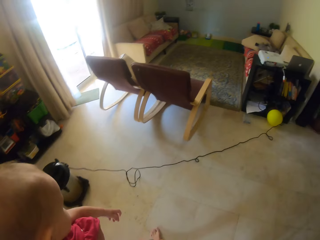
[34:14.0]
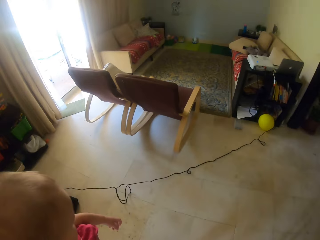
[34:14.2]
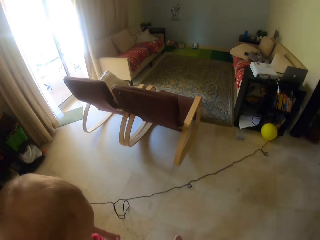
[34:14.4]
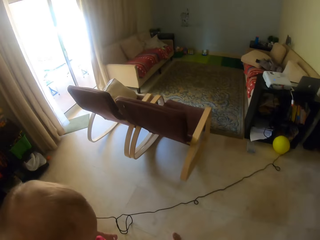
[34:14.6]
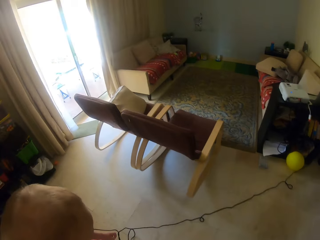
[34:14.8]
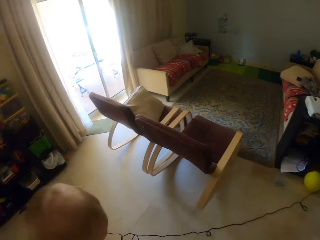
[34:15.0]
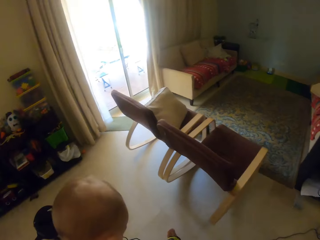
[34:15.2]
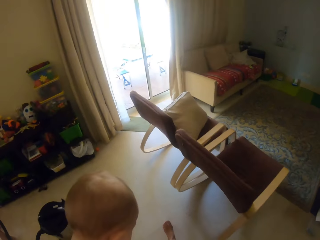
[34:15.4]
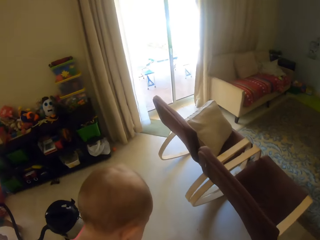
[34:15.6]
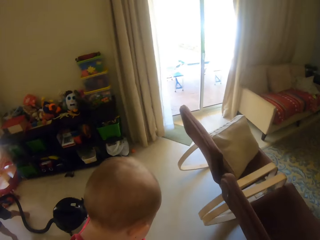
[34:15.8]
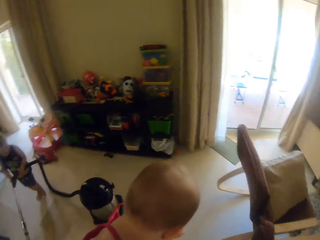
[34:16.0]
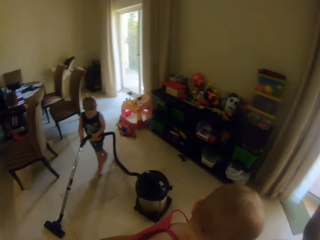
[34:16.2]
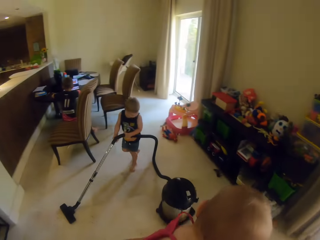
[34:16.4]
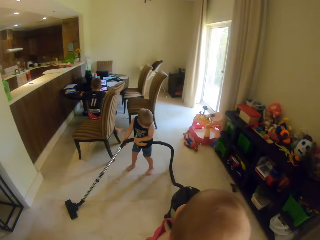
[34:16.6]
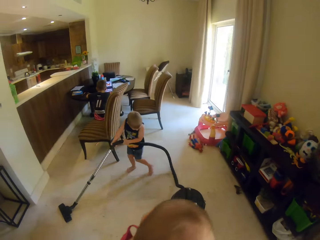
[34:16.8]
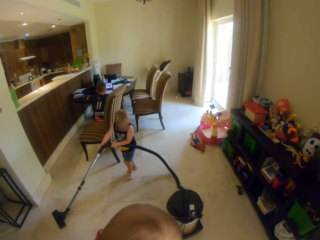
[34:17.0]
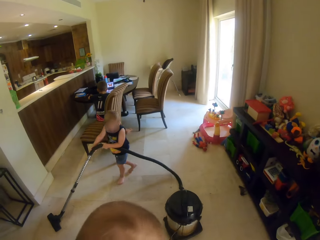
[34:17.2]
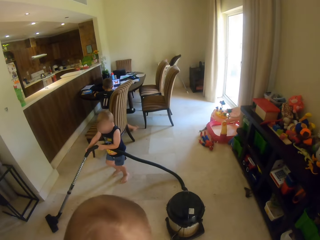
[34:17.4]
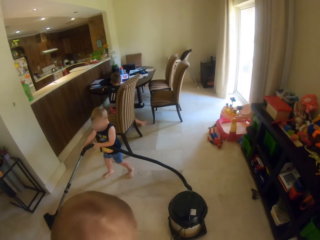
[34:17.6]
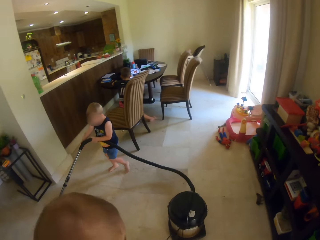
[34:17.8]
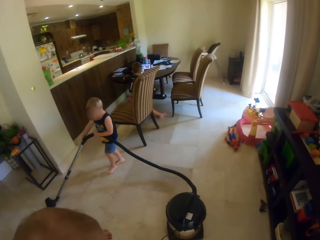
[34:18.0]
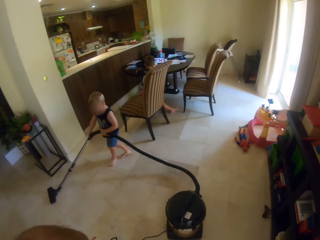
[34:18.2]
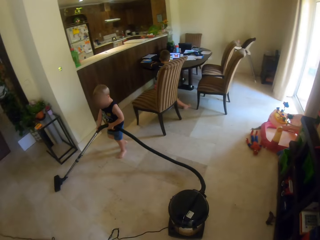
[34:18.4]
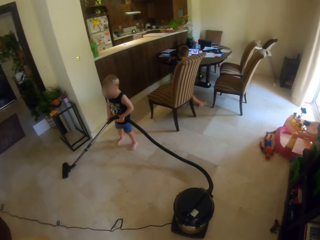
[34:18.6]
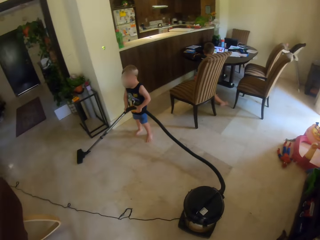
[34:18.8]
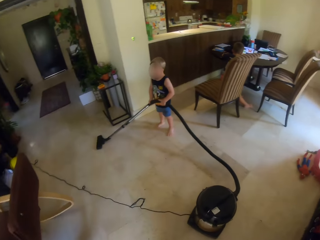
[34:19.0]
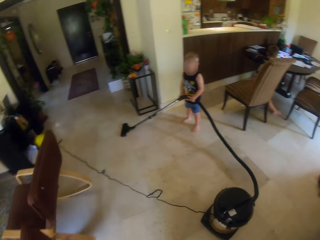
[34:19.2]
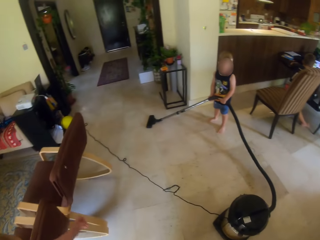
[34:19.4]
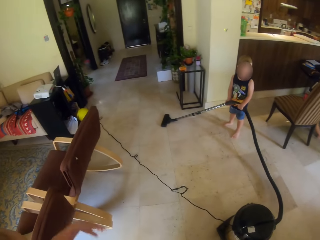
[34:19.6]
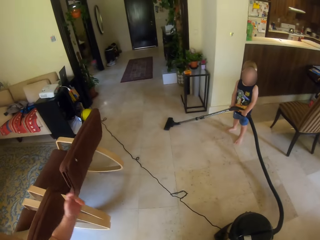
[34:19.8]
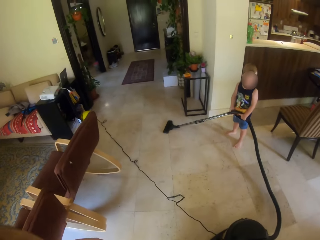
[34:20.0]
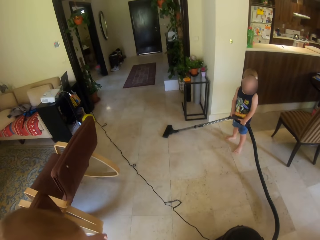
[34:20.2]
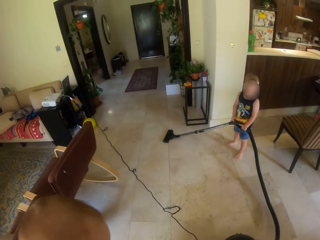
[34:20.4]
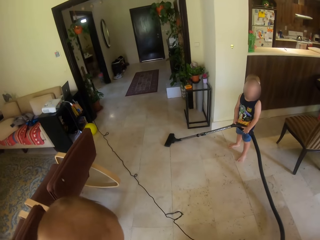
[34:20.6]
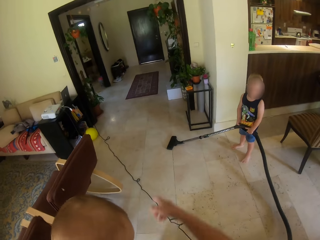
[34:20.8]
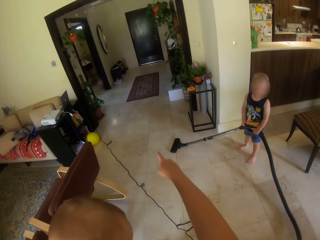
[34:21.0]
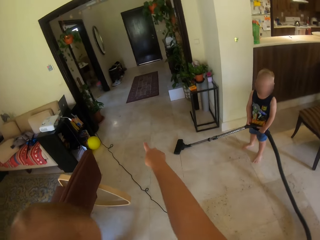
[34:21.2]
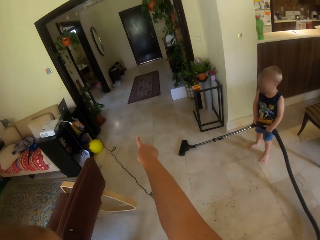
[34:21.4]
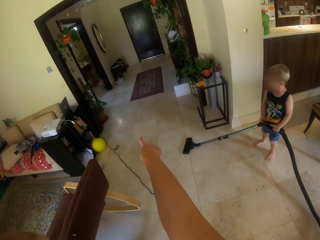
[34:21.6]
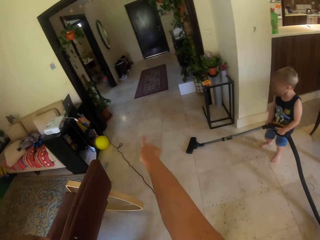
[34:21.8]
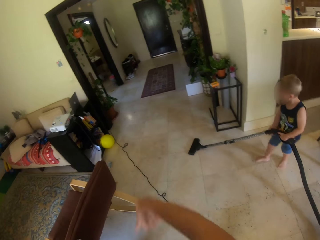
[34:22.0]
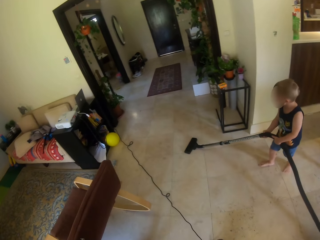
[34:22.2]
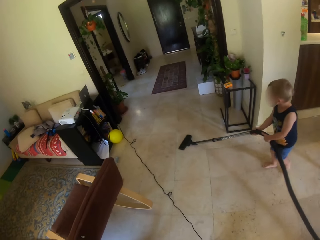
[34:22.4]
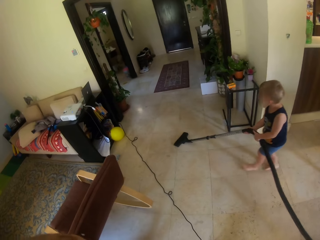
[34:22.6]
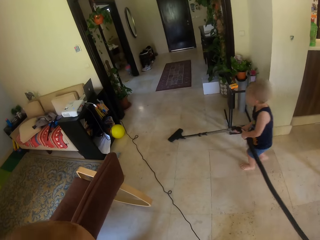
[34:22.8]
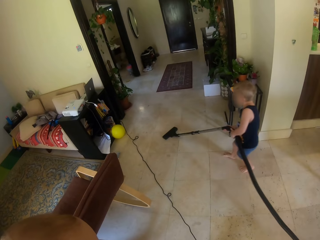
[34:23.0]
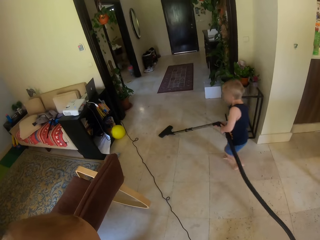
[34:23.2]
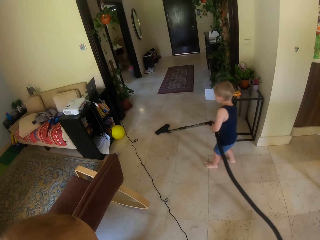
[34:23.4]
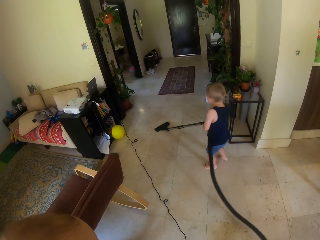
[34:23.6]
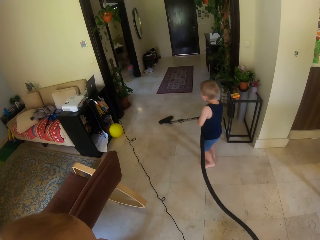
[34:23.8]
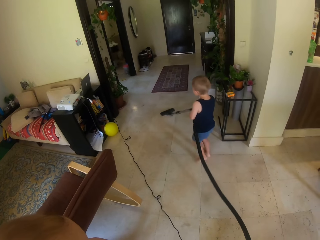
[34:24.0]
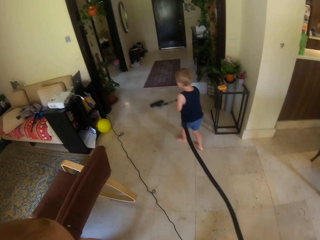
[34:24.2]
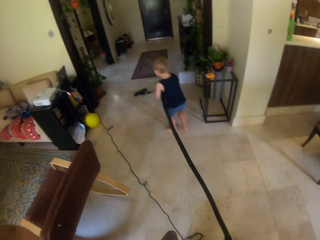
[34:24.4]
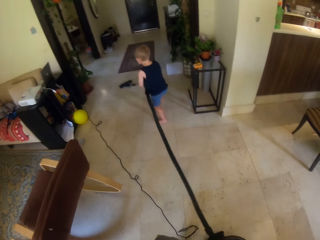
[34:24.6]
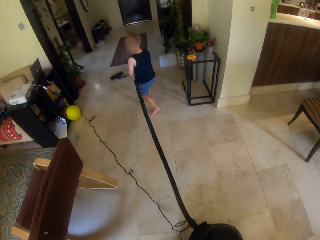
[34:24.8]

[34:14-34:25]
The camera wearer walks towards a chair. They move around the room. A boy cleans the floor. The camera wearer converses with the boy. They lift up the hand. The boy vacuums the floor with the vacuum cleaner in both hands.

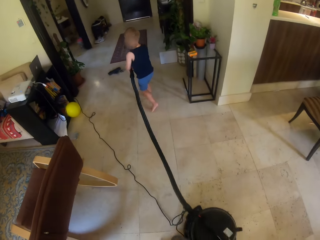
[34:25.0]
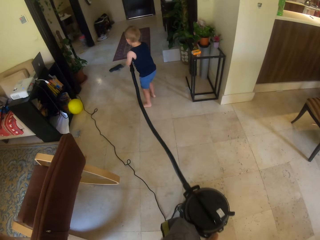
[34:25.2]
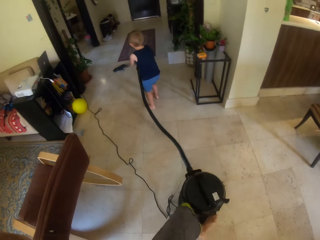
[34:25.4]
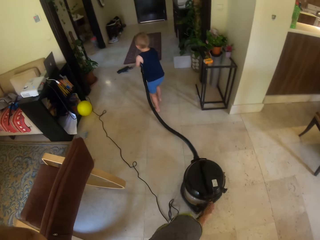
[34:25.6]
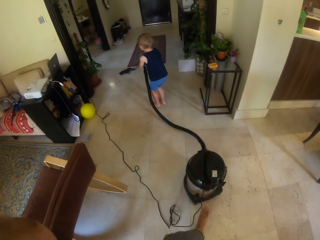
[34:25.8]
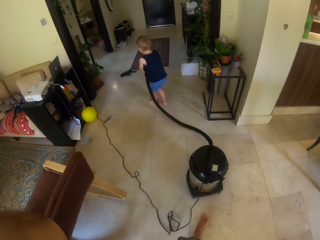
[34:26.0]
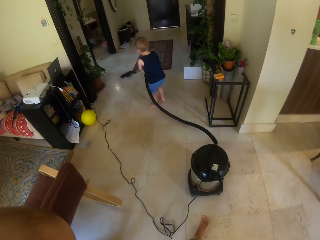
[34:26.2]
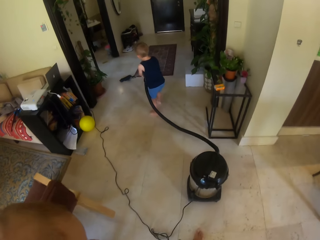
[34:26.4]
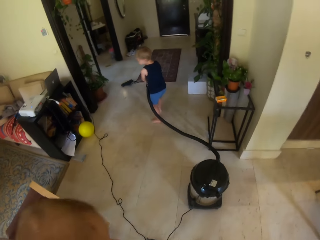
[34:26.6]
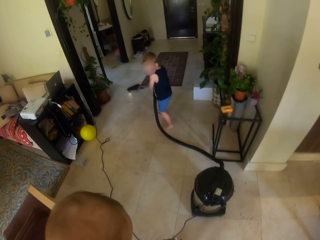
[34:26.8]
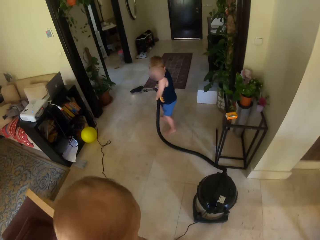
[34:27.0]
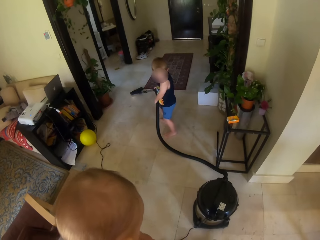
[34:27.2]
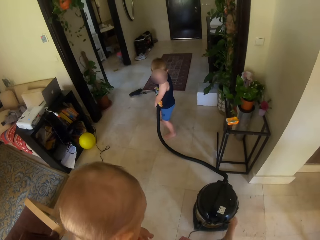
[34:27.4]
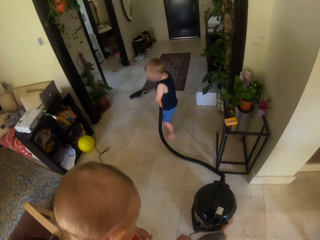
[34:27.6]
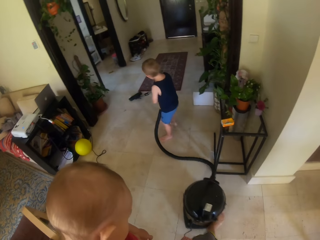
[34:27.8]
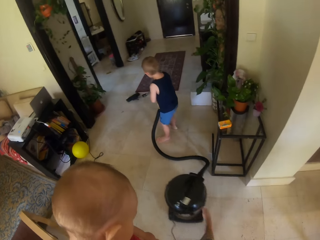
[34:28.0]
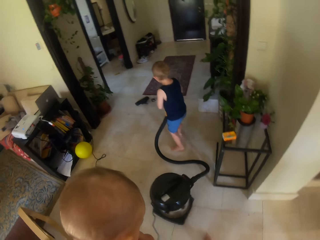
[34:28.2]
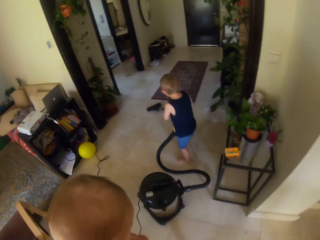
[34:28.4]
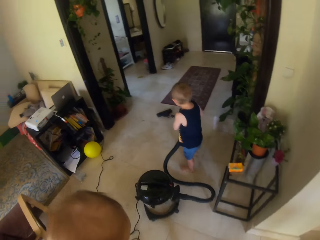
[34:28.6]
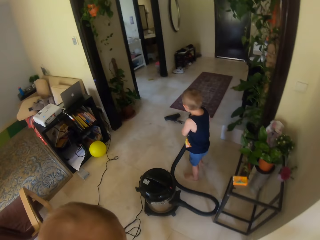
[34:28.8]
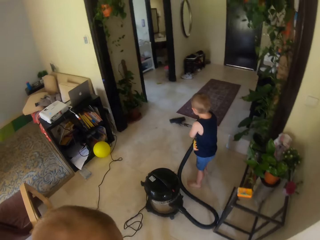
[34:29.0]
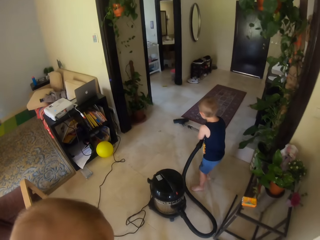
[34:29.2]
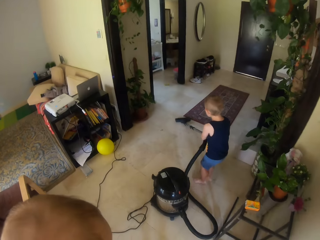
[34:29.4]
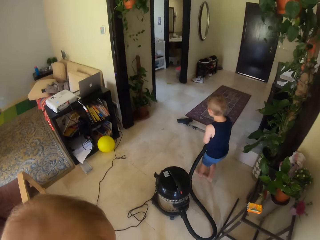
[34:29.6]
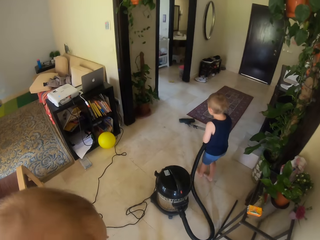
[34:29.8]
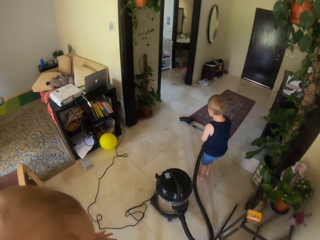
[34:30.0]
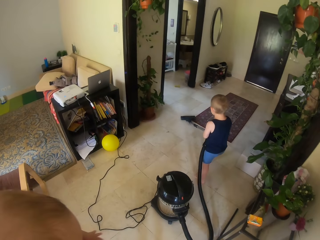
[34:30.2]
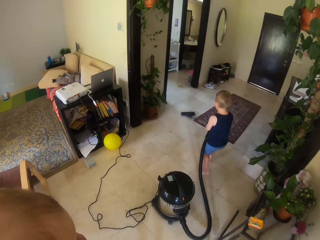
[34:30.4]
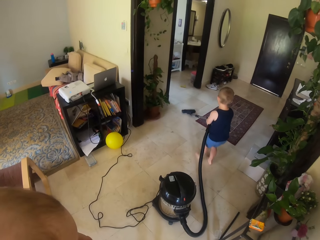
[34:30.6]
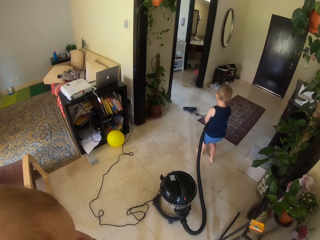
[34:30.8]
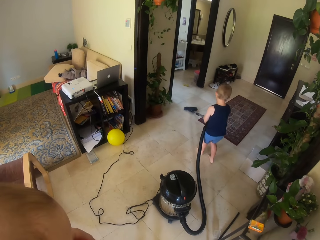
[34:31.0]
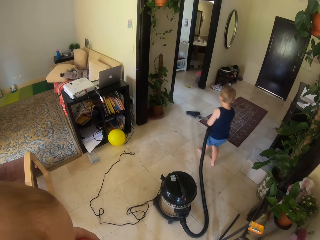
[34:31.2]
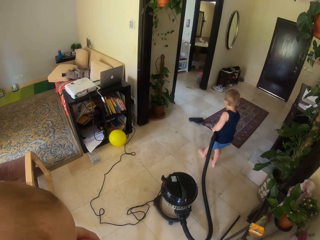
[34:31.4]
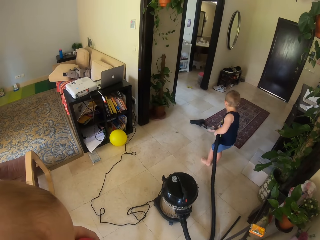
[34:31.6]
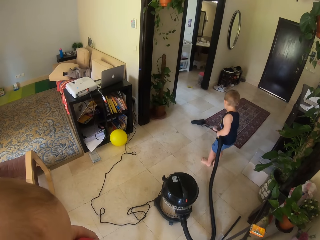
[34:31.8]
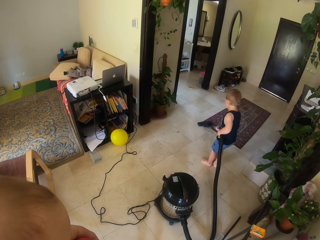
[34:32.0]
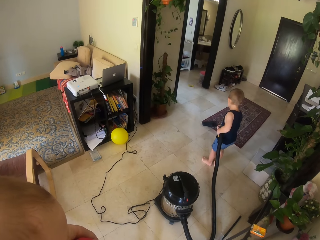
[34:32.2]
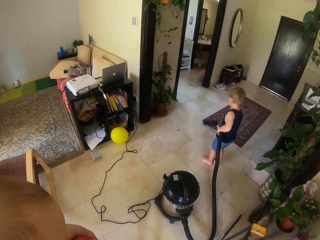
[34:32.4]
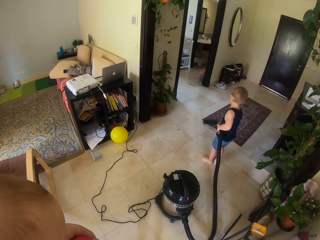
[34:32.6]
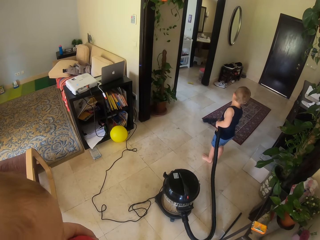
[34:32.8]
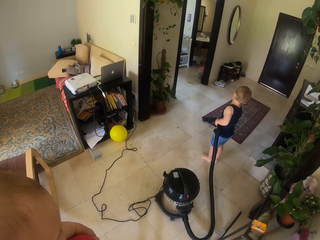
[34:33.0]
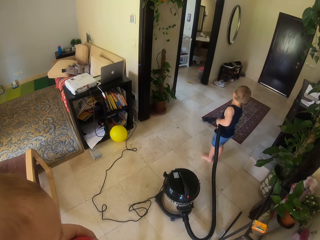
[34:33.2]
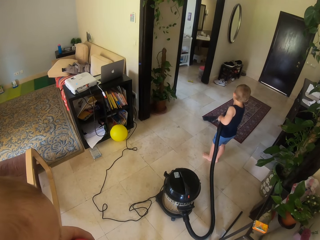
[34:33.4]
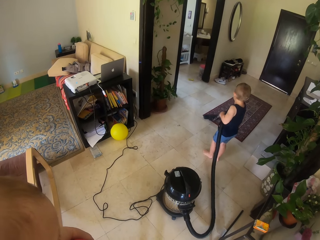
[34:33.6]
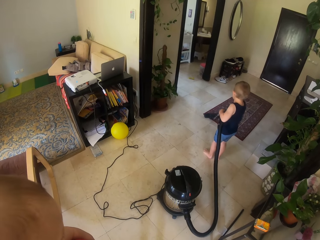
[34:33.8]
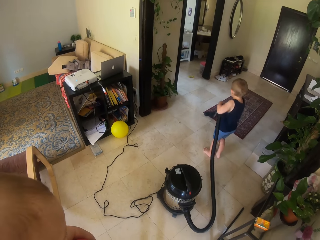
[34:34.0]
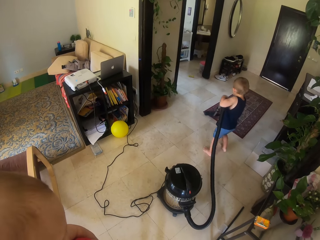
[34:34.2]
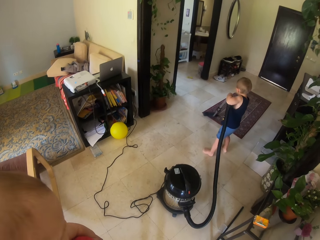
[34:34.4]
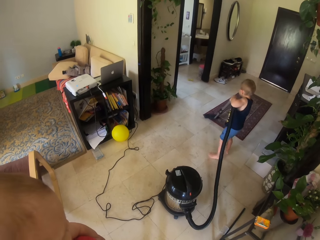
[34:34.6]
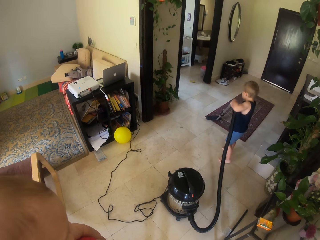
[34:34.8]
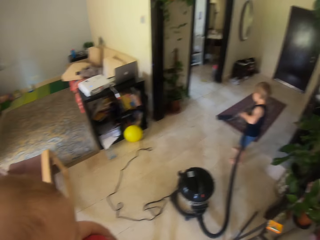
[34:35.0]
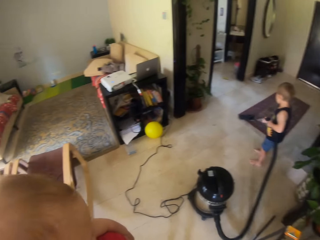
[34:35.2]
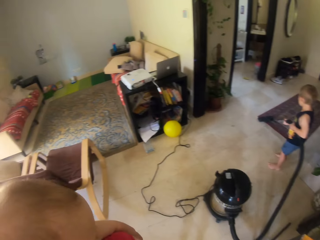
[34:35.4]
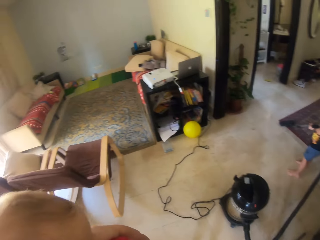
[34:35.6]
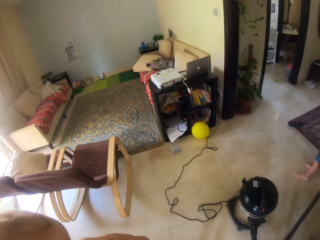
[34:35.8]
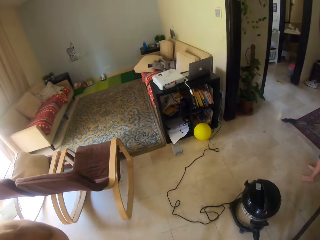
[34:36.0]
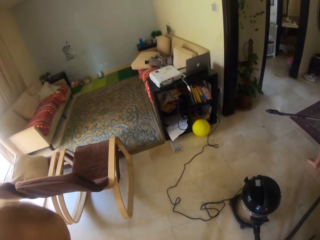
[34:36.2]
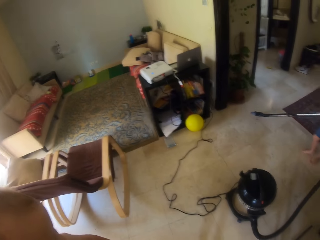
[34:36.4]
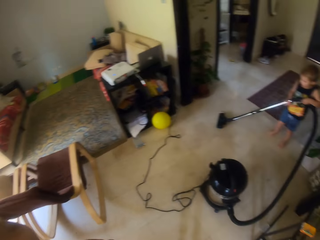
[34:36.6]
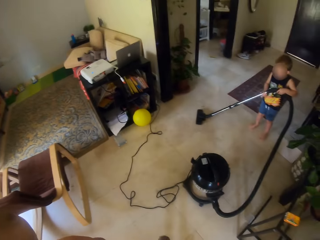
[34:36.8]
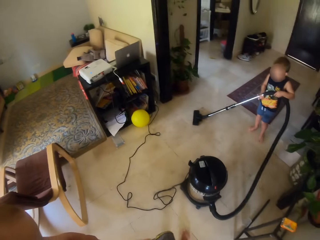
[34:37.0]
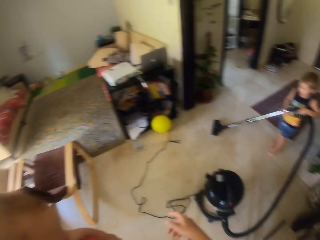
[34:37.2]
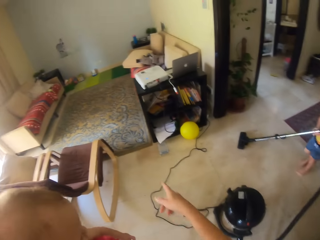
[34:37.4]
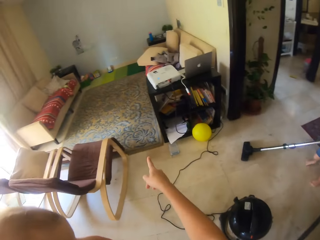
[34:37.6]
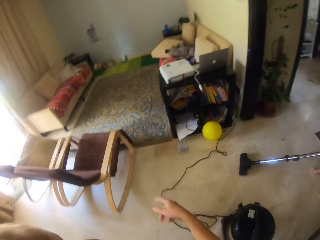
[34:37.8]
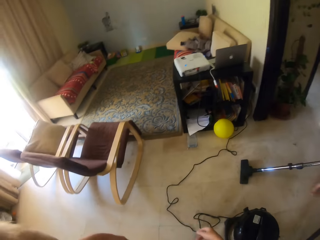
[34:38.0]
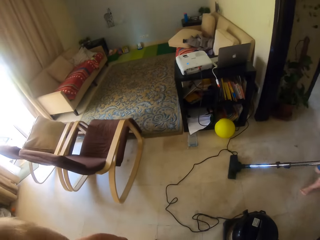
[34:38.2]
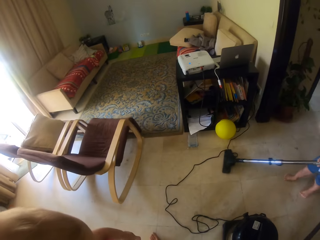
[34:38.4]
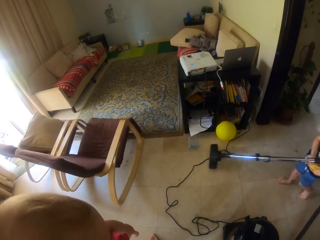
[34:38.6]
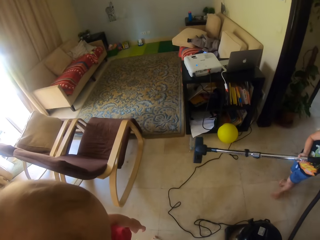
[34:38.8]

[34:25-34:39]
The camera wearer moves the vacuum canister on the floor with her right leg. She walks towards a flower vase on a glass table. She moves the vacuum canister on the floor with her right leg. She converses with the boy.
